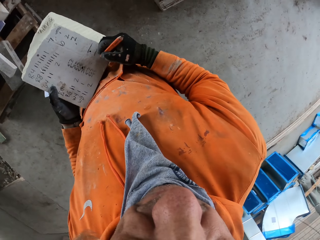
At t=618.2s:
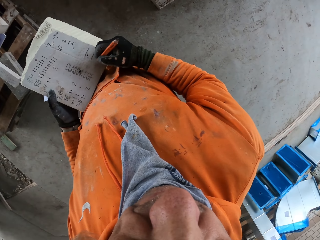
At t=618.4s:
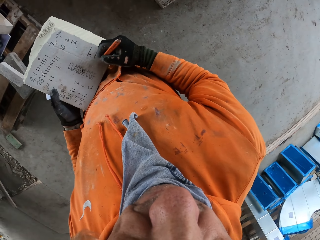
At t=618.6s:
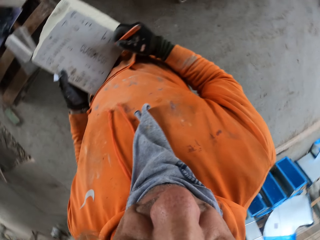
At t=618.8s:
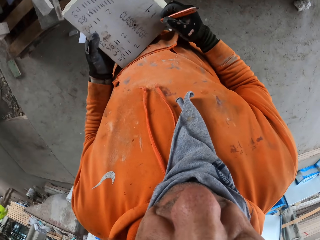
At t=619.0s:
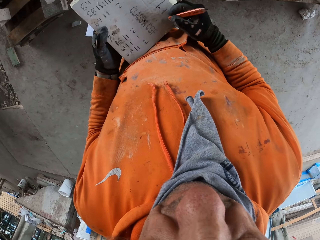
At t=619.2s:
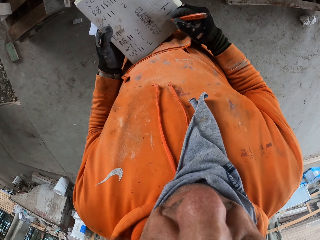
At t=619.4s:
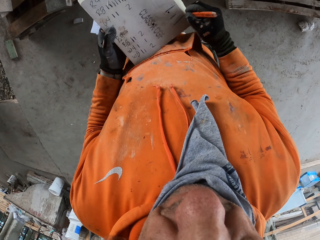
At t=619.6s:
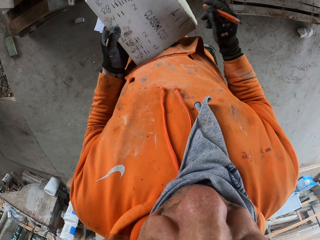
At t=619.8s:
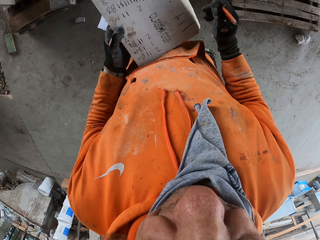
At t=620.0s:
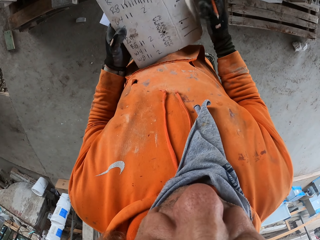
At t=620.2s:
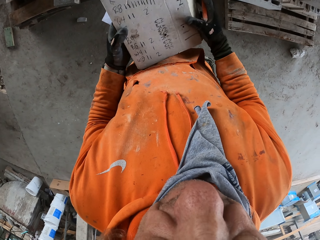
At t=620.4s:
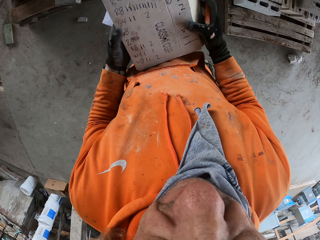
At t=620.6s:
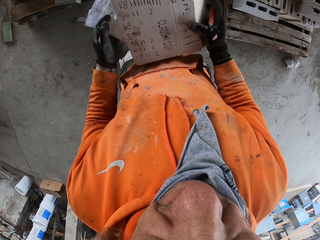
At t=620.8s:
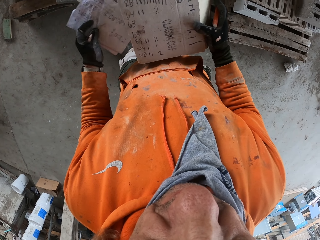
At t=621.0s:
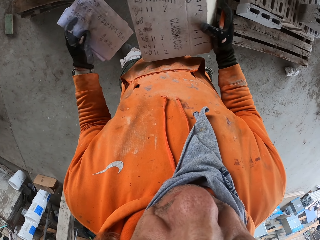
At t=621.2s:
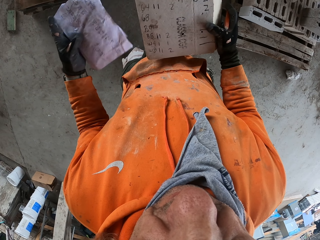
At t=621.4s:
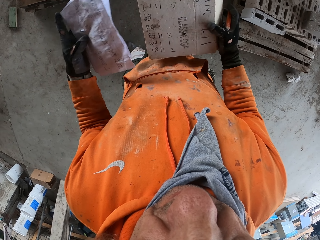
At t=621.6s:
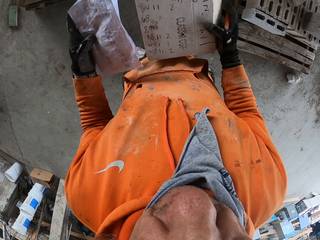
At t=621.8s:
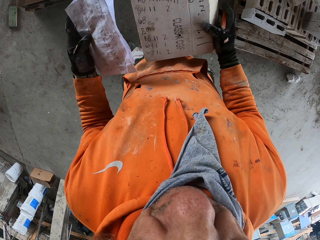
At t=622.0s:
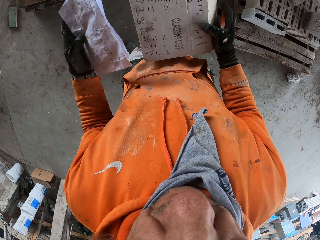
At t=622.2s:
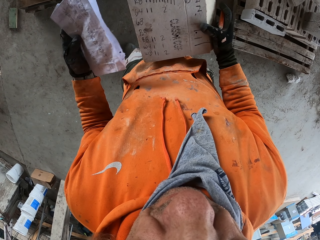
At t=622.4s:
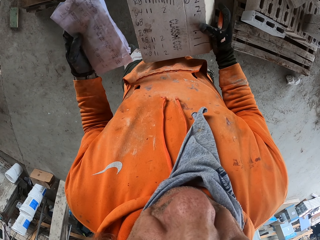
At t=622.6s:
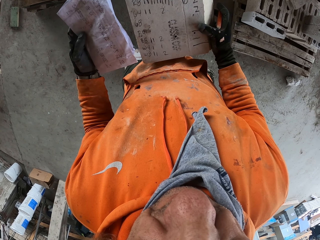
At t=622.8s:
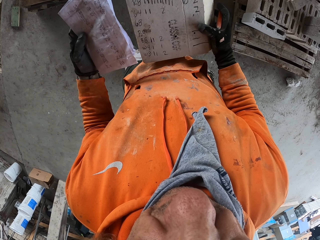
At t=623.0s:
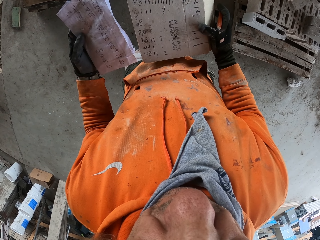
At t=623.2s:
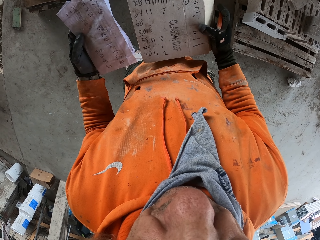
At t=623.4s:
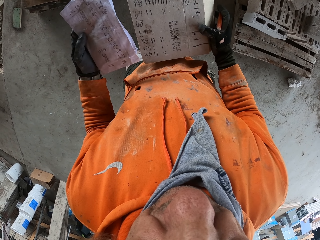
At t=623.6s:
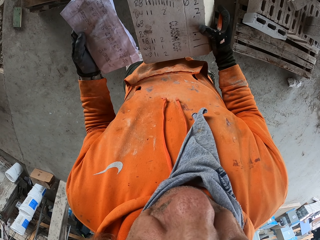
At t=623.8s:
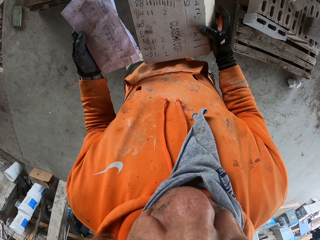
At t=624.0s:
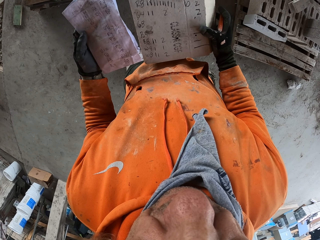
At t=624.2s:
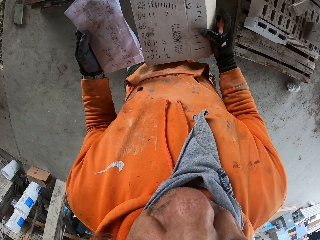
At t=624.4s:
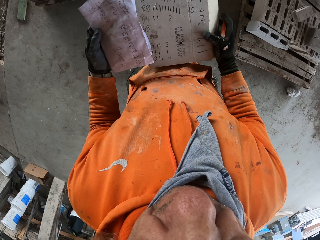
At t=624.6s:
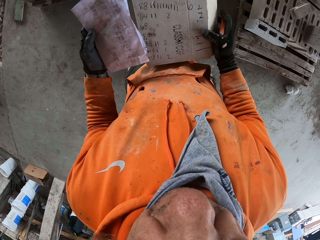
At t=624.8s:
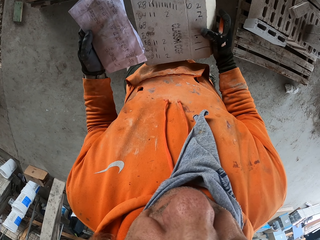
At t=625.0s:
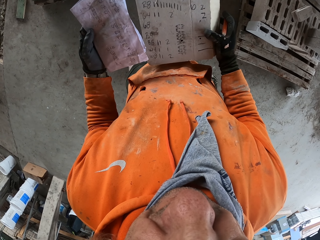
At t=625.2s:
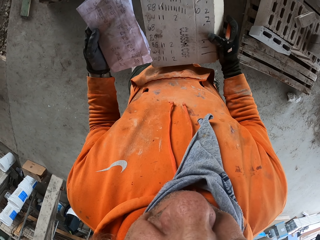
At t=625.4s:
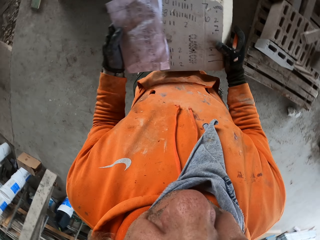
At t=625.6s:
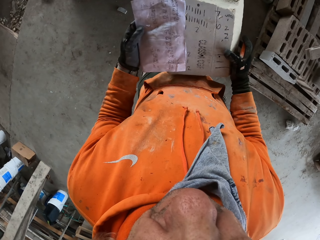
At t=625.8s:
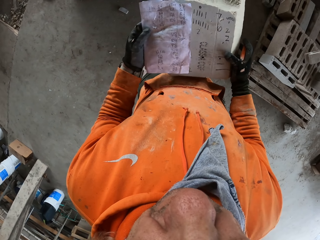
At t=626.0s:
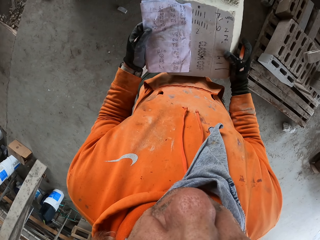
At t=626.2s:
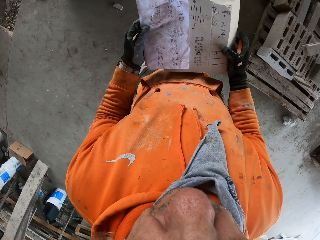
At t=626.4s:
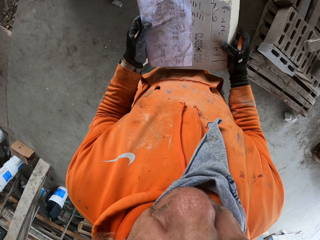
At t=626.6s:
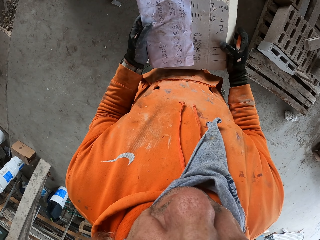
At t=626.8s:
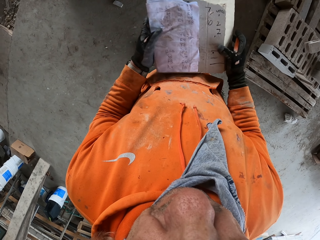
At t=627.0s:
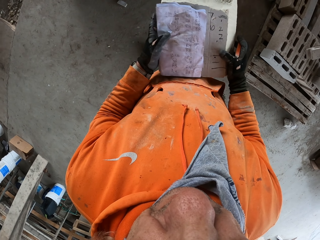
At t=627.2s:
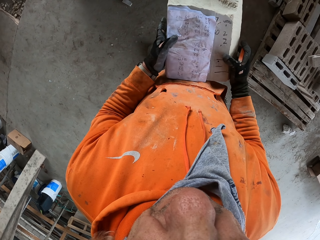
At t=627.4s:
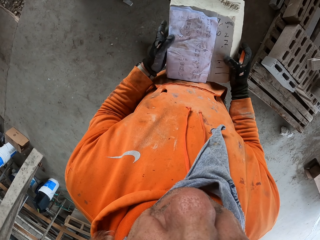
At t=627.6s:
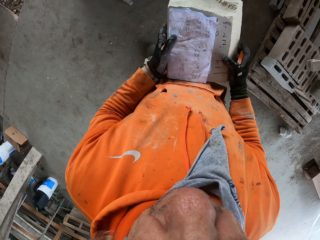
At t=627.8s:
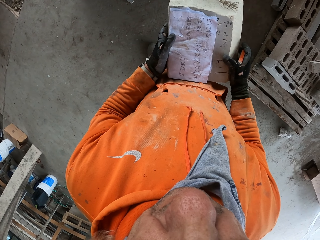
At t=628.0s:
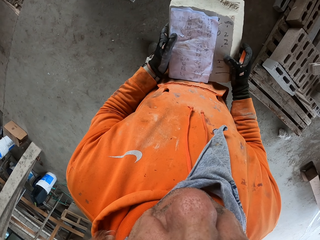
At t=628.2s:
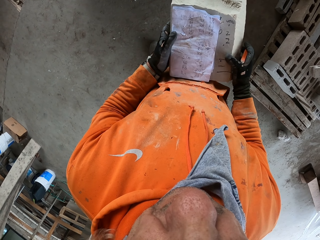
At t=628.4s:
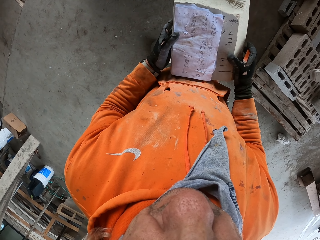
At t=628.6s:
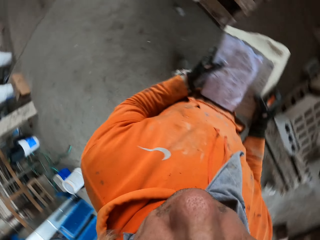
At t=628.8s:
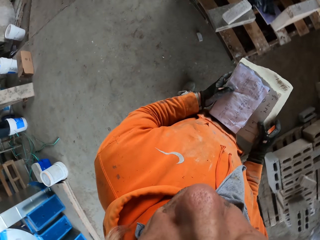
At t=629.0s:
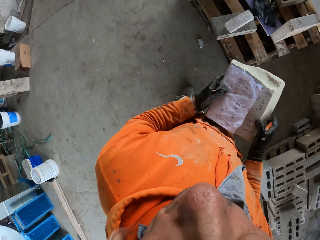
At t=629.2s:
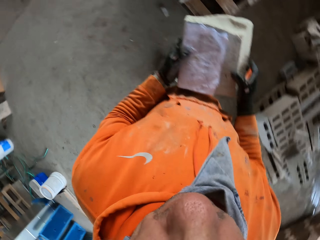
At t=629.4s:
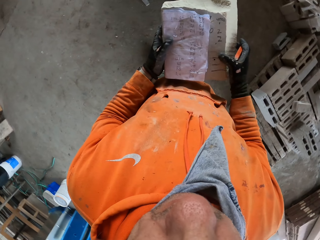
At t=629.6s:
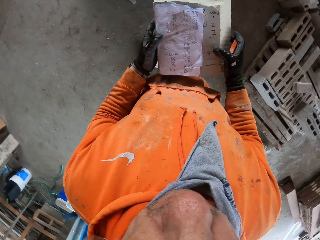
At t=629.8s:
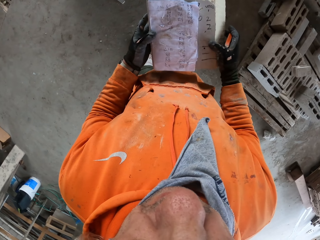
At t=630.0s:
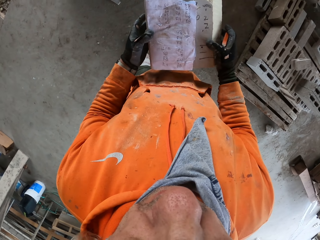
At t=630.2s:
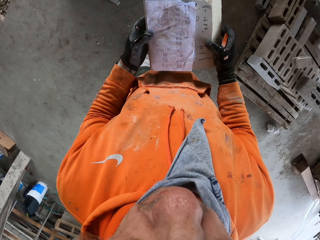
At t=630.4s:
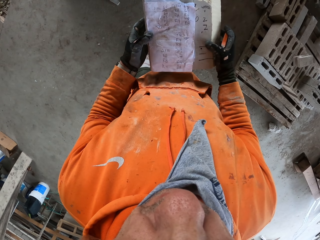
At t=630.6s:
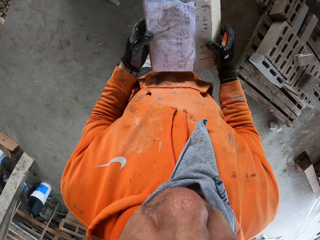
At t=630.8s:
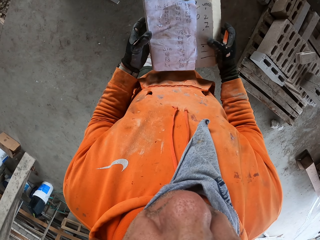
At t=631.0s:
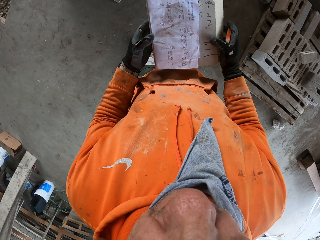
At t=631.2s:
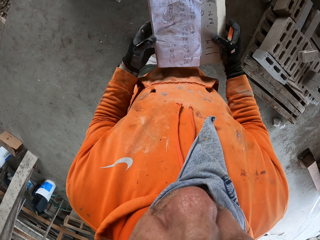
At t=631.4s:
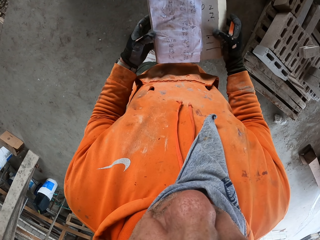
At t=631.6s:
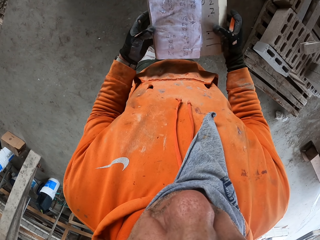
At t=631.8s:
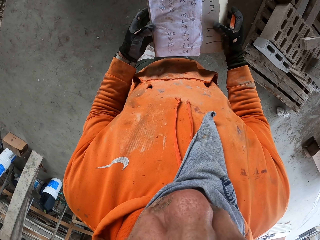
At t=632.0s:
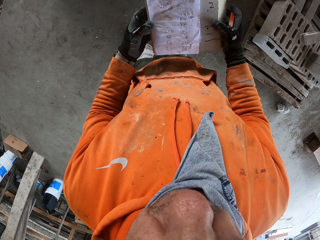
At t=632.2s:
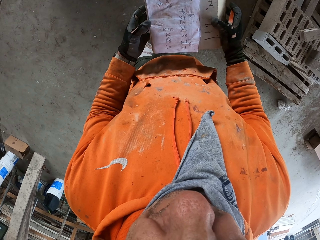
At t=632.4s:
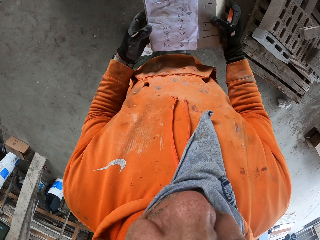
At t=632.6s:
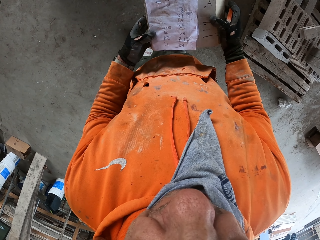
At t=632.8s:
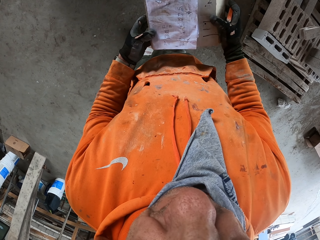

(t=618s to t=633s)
The camera wearer writes on a box. He adjusts a piece of paper on his hands. He looks at the figures written down. He adjusts the piece of paper on the box. He looks at the piece of paper.

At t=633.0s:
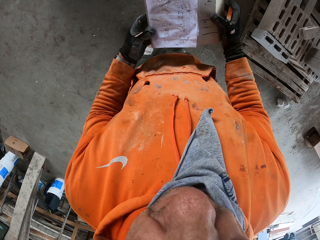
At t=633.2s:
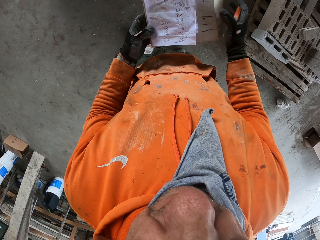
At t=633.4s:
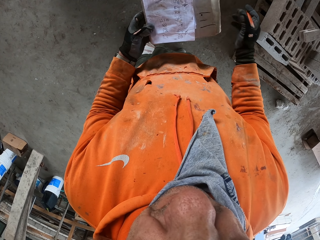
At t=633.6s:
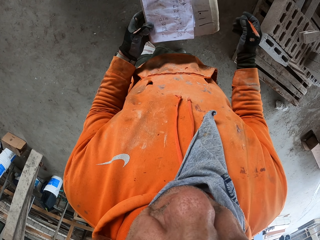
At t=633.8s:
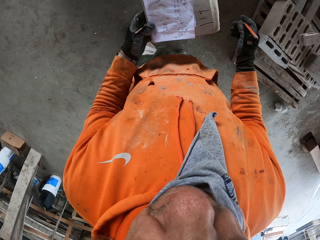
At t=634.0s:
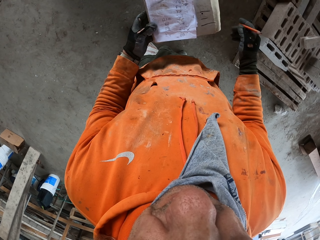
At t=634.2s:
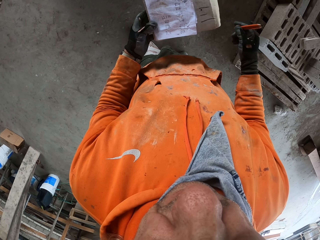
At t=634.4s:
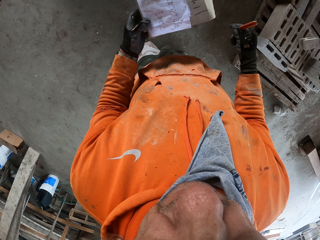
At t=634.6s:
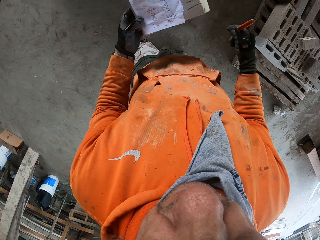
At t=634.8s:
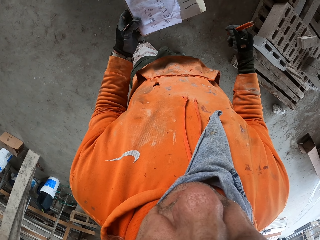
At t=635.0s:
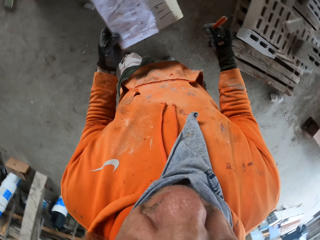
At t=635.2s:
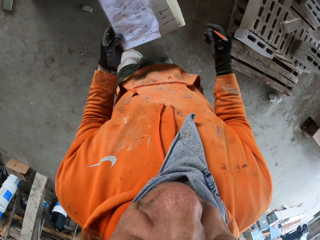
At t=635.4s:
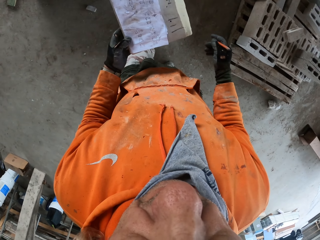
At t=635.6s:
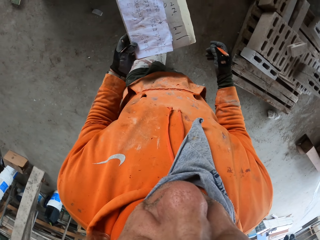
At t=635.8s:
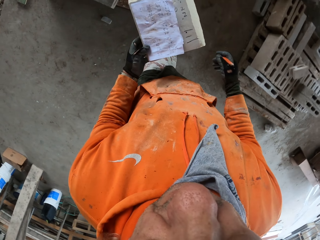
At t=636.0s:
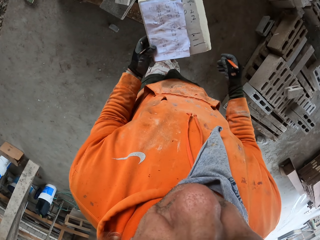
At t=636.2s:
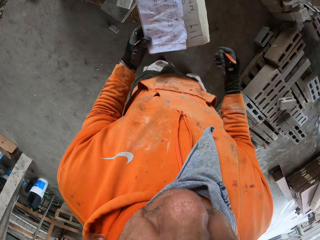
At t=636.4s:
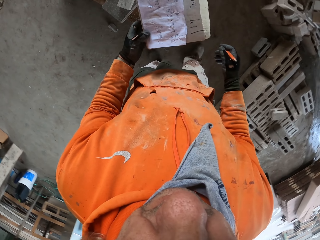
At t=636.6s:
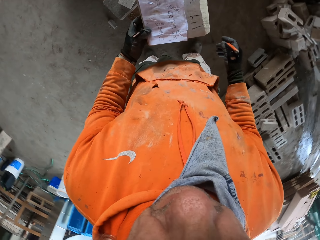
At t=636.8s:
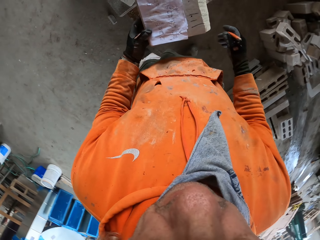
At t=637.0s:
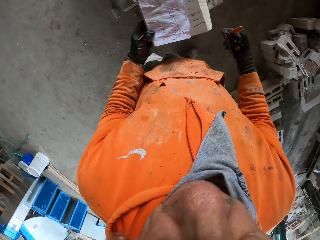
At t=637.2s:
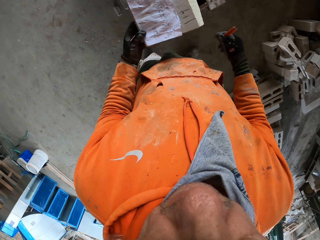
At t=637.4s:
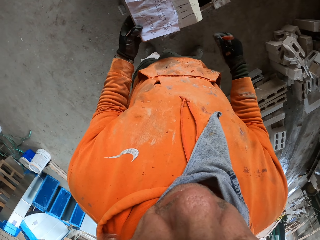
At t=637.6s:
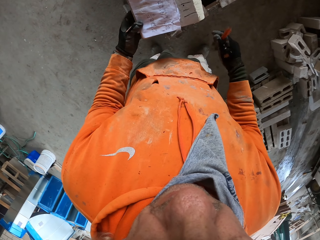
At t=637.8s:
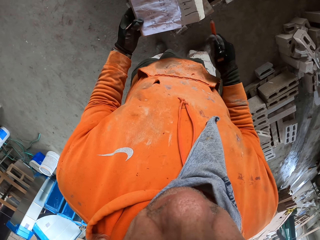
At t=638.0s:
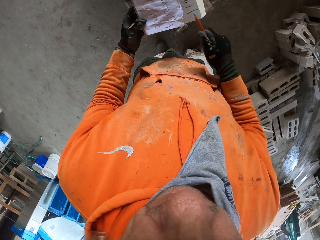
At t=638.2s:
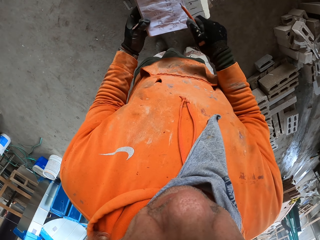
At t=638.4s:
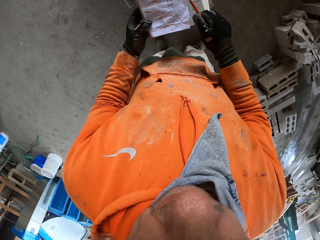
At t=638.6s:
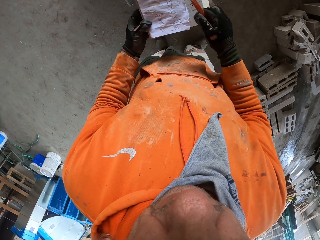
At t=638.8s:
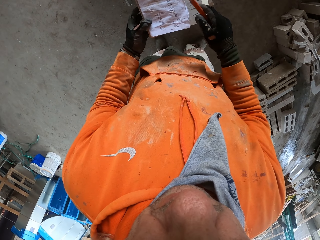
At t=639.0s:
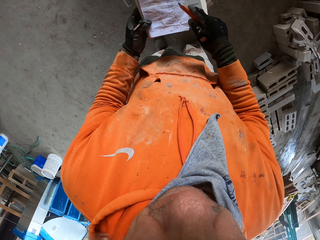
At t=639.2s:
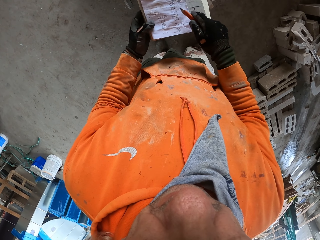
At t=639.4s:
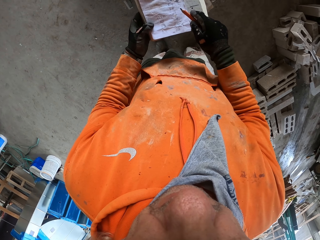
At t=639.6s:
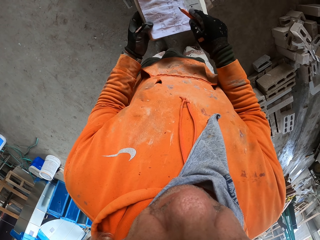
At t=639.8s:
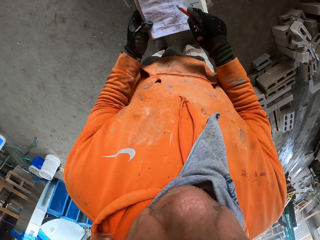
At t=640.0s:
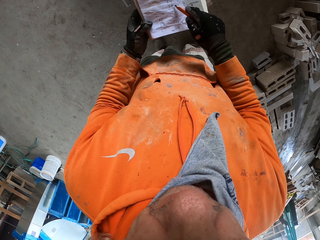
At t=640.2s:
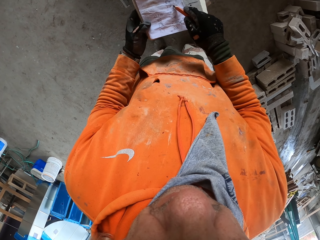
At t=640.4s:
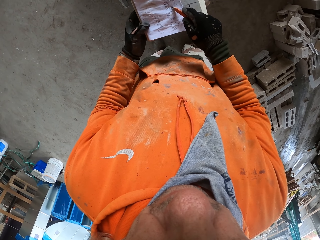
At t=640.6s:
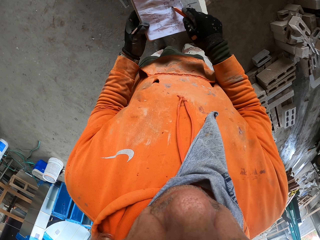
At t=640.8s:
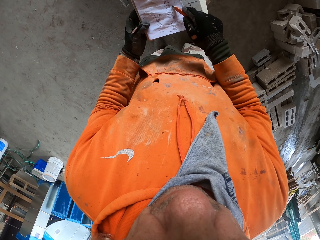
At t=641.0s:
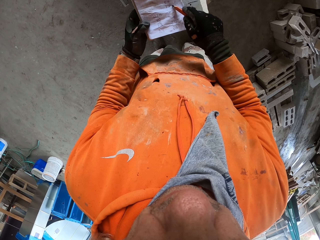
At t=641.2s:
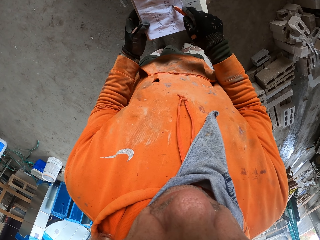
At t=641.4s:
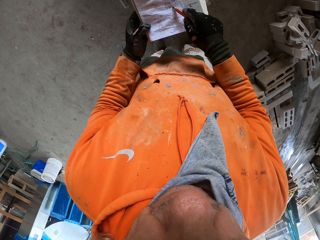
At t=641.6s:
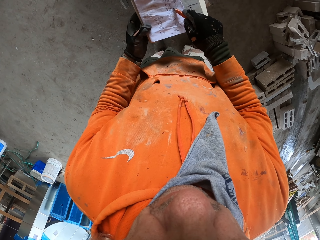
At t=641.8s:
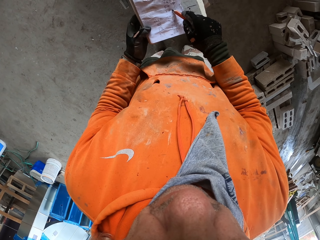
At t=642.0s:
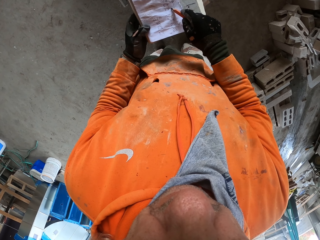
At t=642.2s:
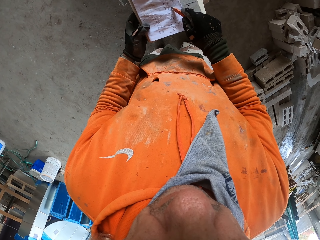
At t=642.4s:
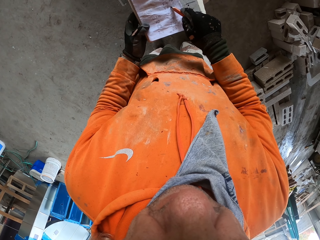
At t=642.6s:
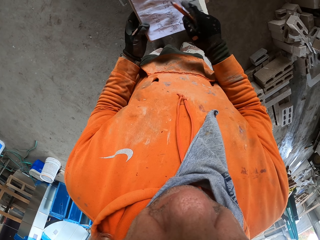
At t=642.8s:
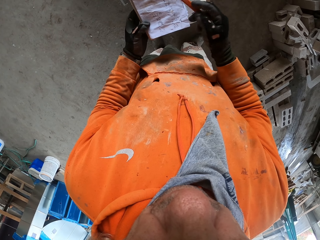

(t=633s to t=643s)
The camera wearer looks at a piece of paper. They walk around a garage. They write on the piece of paper.
